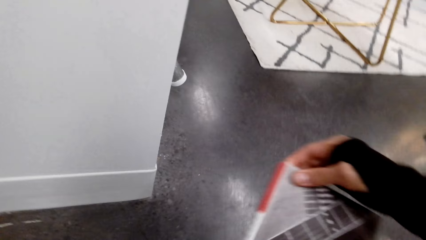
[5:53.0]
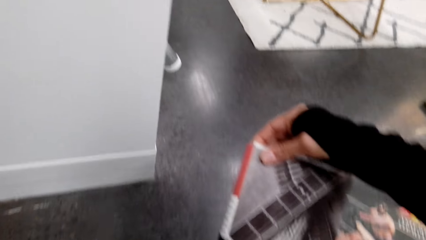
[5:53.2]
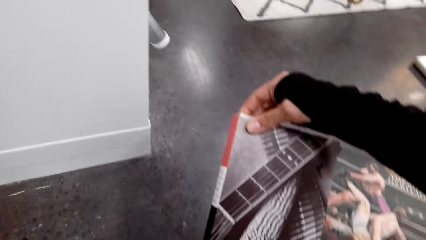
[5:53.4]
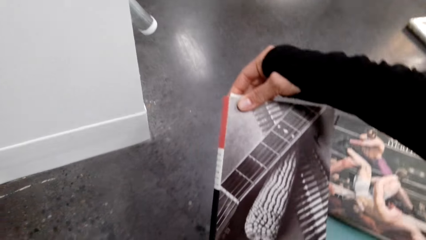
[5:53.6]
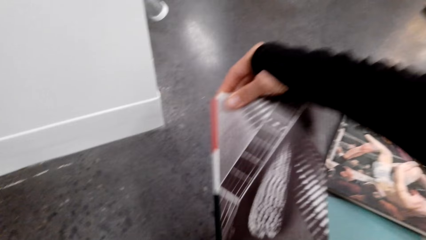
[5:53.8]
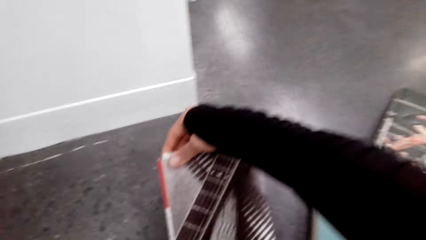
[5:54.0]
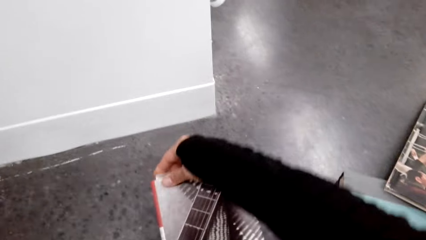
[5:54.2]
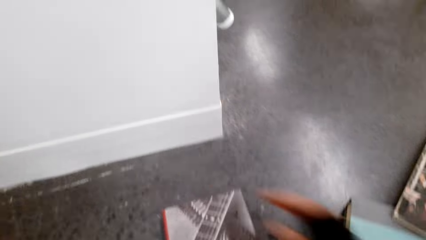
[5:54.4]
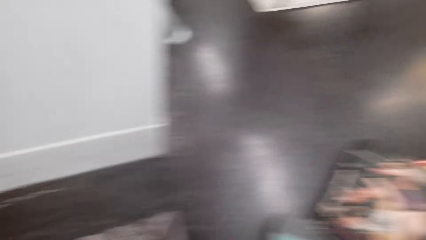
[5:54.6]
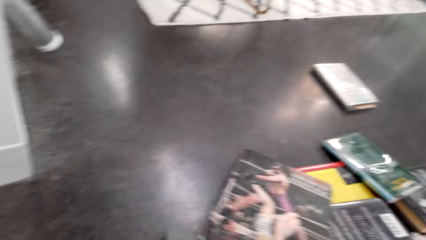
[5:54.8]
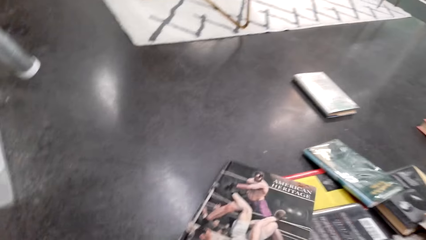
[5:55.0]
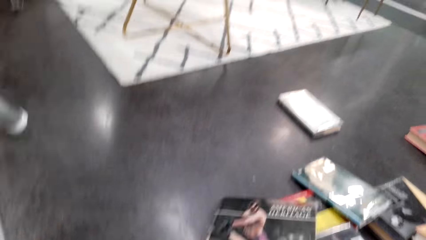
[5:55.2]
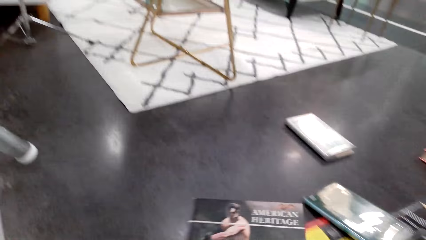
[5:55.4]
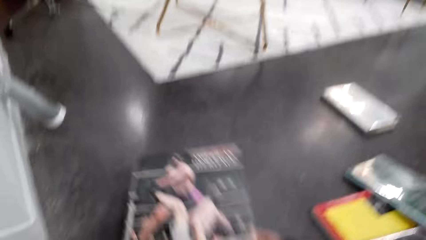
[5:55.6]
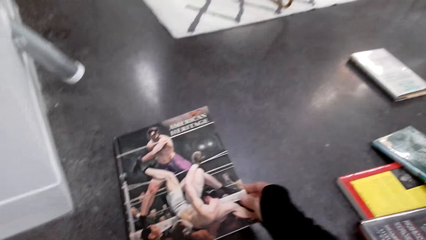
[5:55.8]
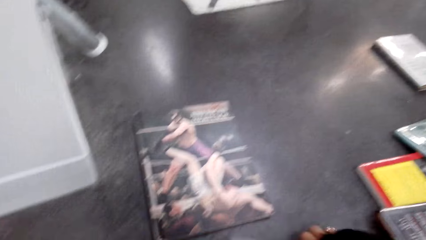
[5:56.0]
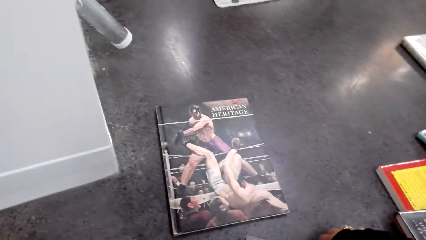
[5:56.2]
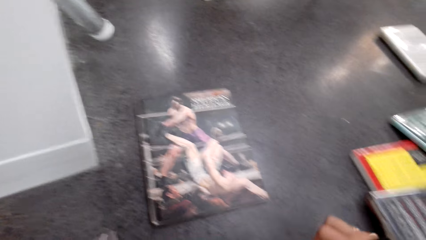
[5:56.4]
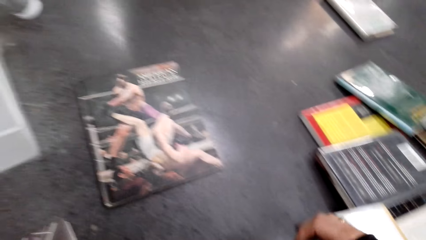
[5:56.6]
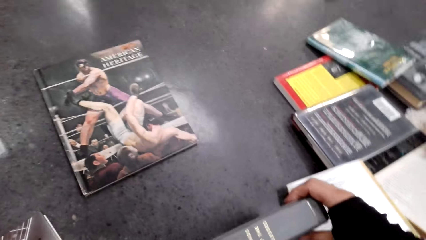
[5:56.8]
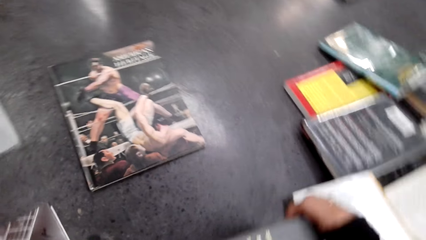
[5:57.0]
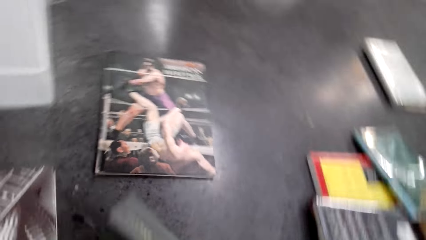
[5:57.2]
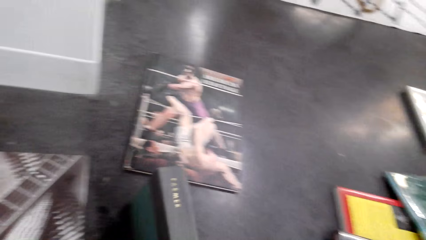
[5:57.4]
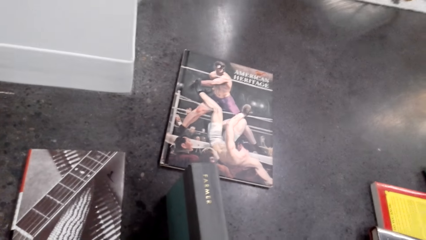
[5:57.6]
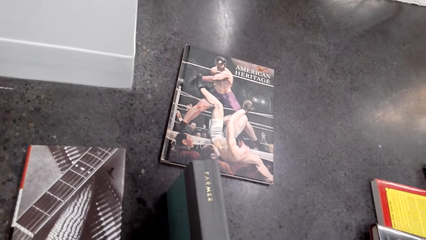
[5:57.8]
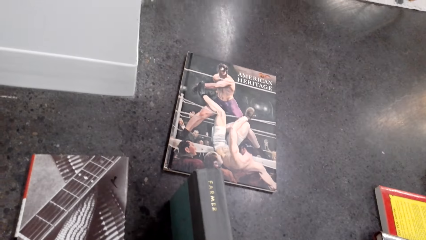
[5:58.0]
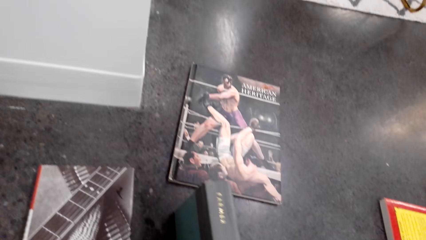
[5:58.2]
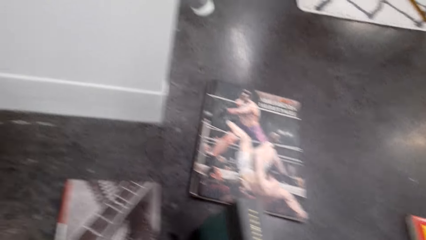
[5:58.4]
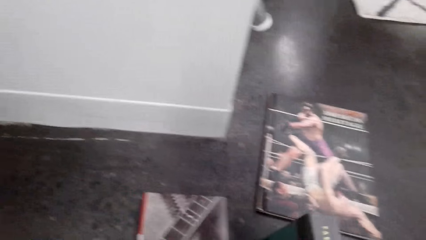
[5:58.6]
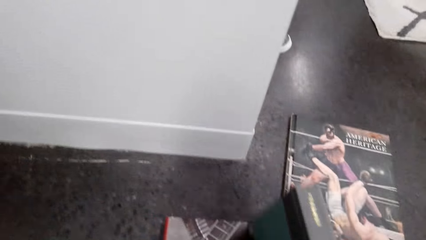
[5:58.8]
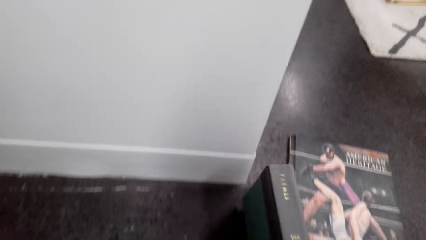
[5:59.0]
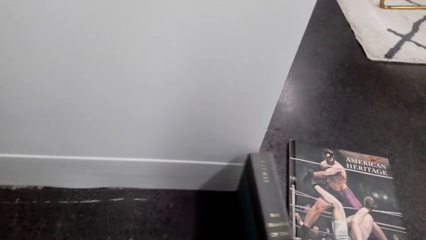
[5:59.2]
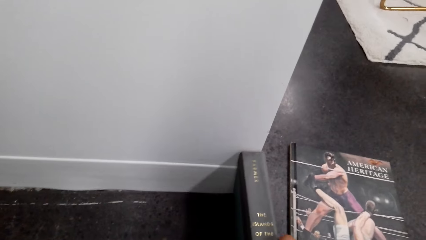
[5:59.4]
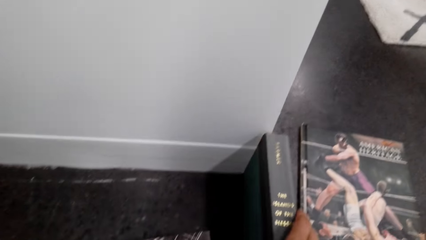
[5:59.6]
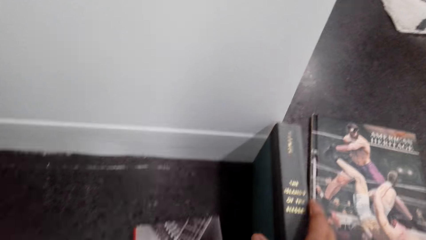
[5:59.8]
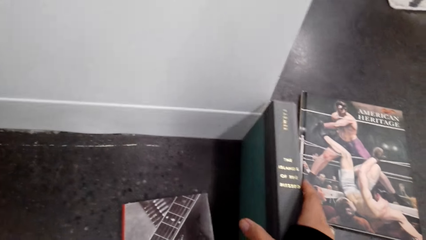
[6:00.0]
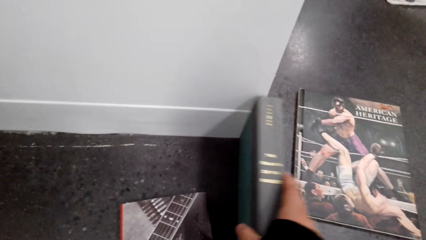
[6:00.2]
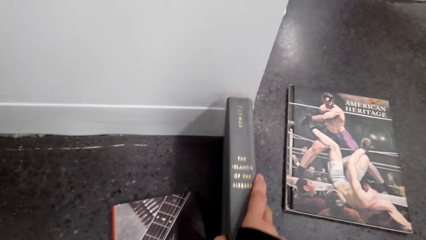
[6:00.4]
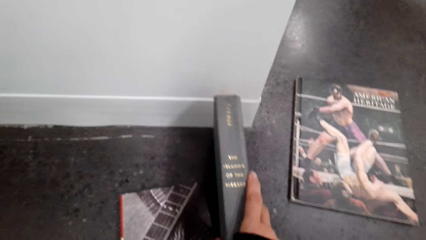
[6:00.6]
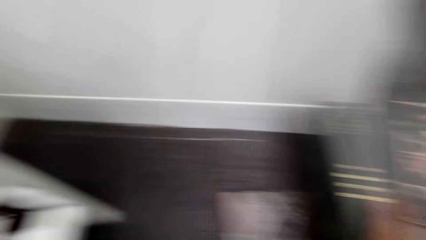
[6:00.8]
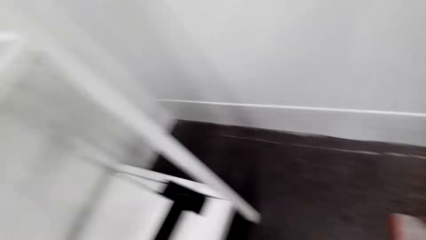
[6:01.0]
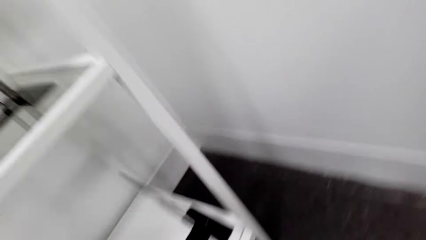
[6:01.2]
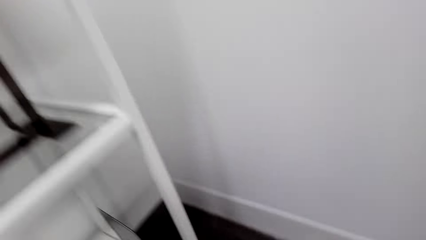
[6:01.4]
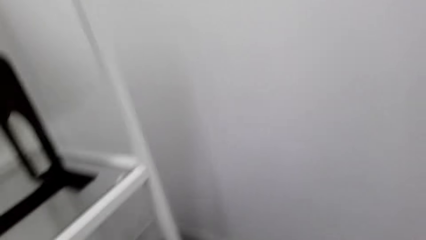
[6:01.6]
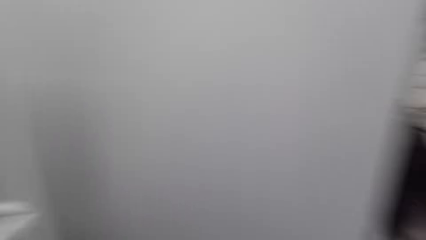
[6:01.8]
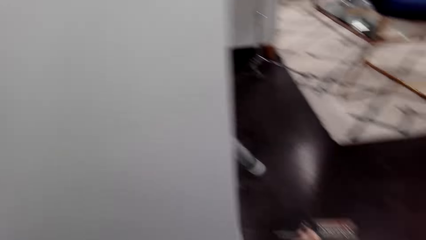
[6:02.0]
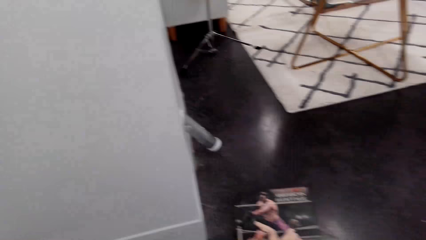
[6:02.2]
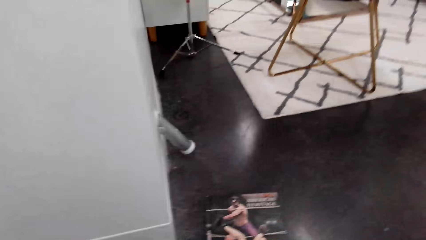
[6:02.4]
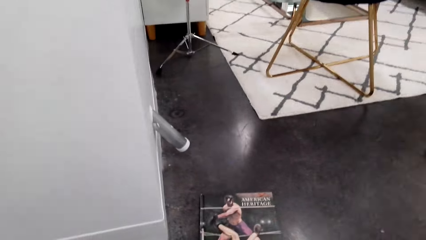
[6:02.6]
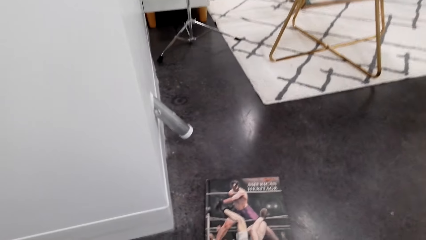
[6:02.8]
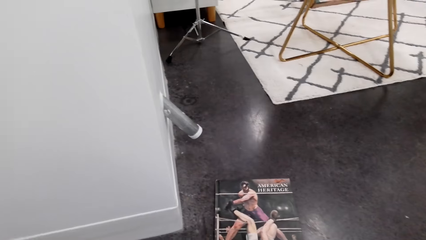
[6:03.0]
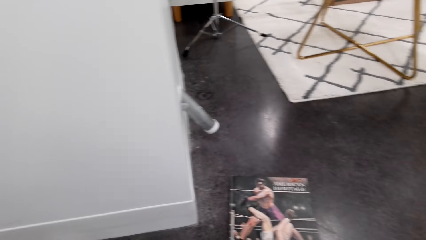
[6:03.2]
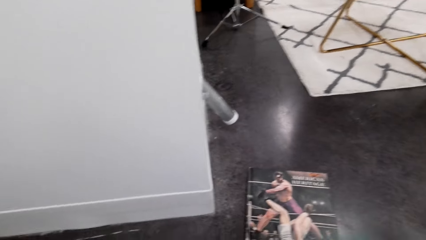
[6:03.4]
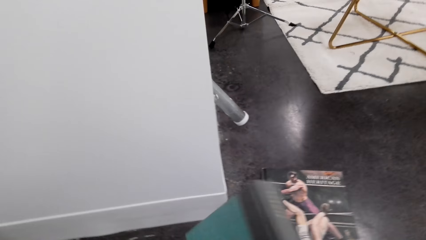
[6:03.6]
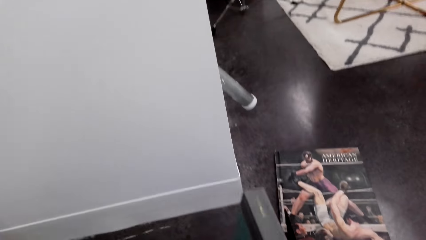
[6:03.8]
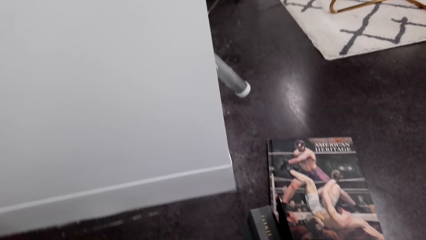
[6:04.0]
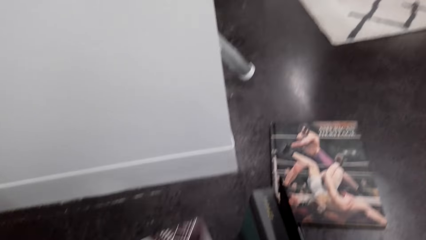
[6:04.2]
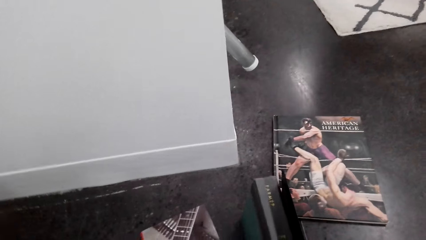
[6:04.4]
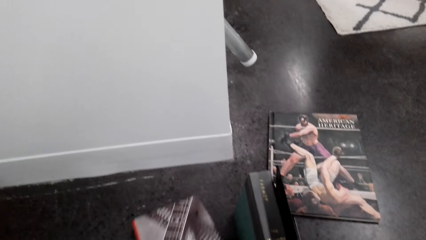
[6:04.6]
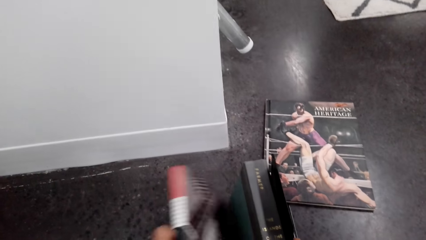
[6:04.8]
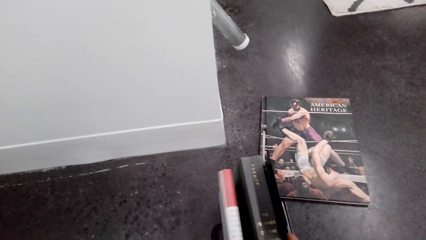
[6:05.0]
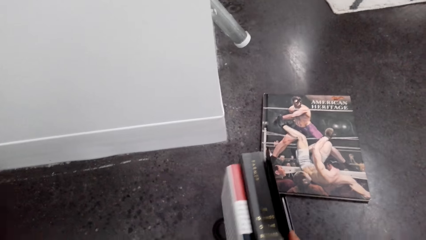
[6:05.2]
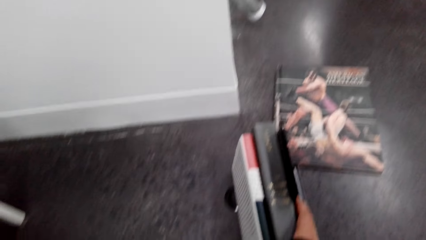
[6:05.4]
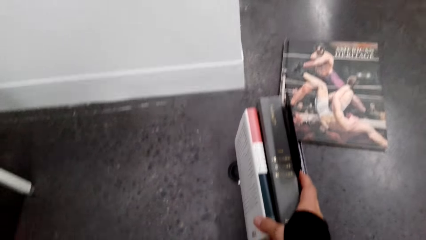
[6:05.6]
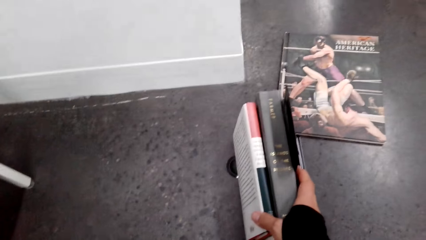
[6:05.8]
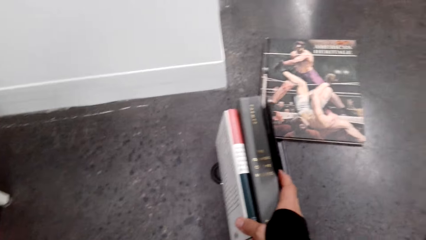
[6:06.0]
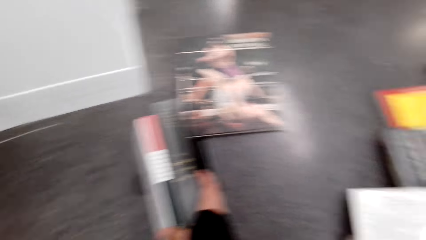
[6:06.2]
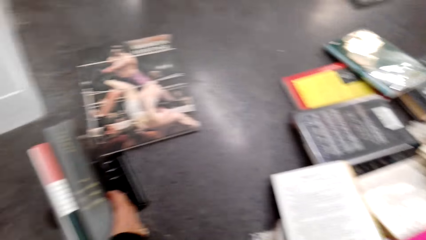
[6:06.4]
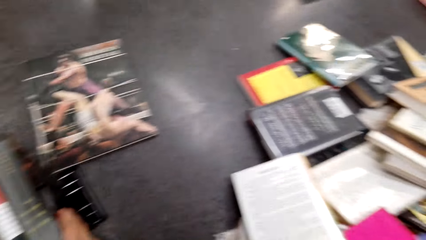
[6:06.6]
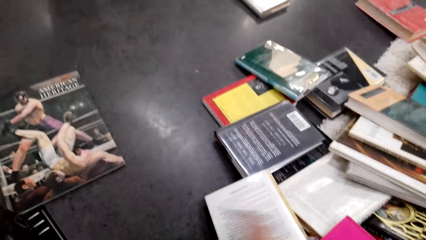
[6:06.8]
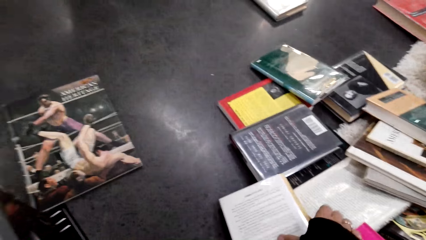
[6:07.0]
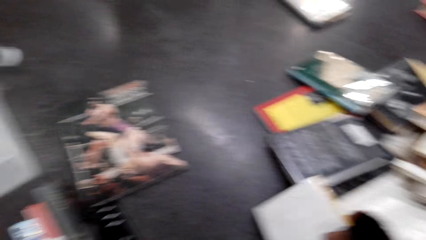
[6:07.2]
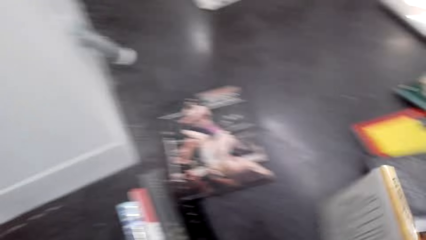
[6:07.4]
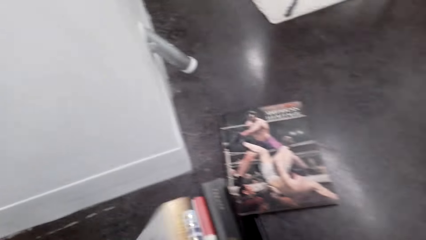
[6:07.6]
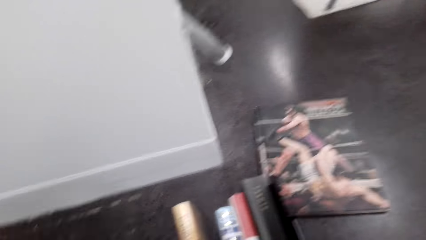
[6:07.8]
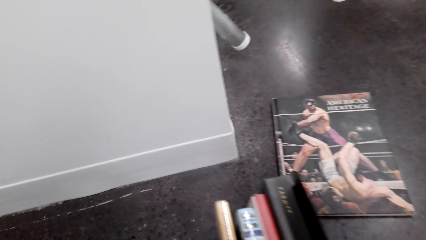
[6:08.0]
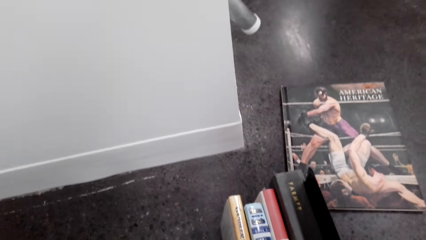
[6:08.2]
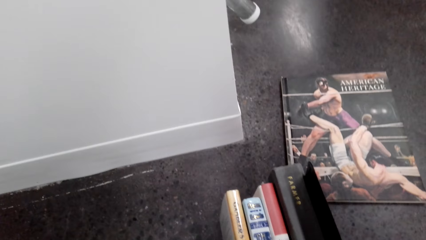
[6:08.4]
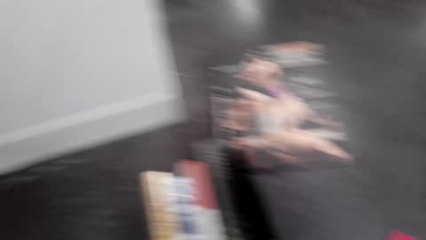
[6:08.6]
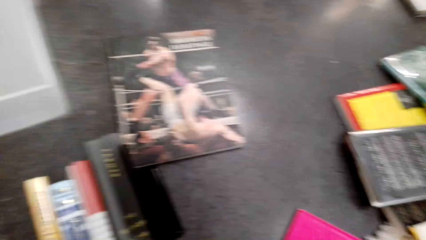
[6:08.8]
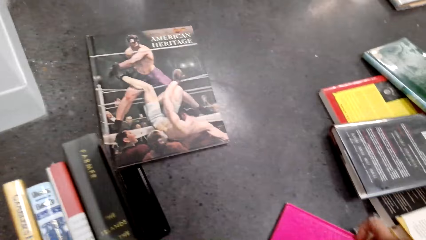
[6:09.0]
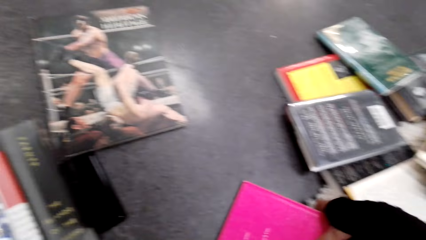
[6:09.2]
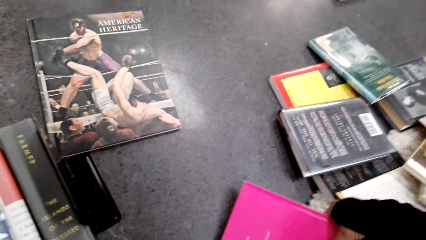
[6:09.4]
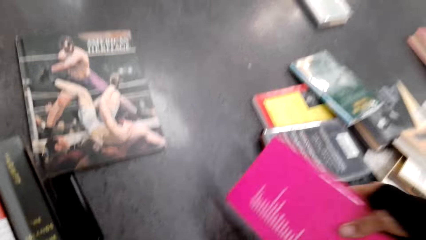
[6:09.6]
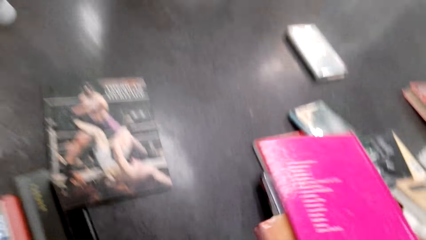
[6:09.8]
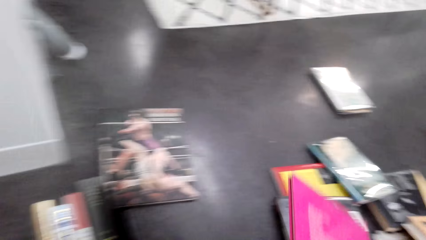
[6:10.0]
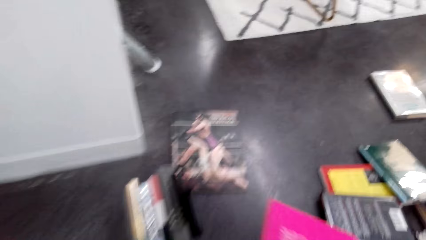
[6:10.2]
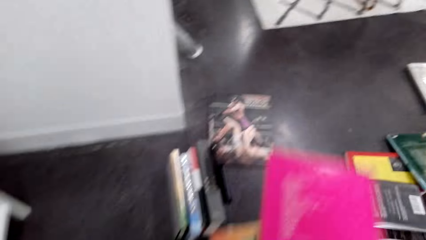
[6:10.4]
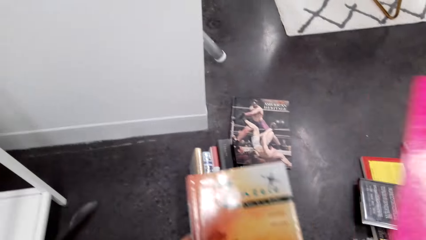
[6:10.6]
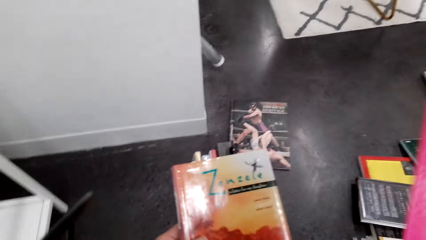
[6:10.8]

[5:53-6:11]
The camera wearer picks up a book from the floor. They move the book. They drop the book on the floor. They pick up the book from the floor. They drop the book on the floor. They move their hand. They stare at the book. They move the book on the floor. They put the book on the floor. They stare at the book. They look around the house. They move the book on the floor. They put the book on the floor. They hold the book with the left hand. They pick up the book on the floor with the right hand. They move the book to the left hand. They put the book on the floor. They pick up the book on the floor with the right hand.
